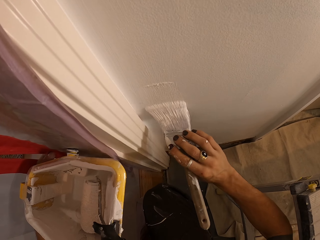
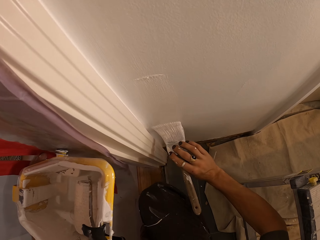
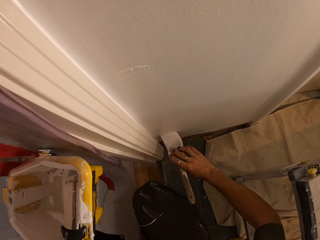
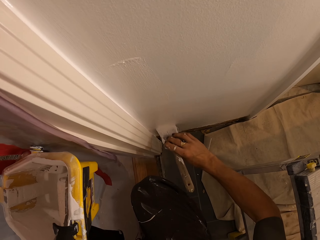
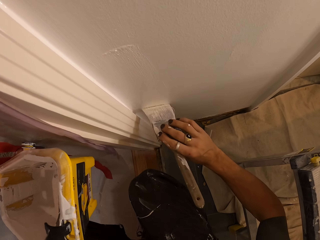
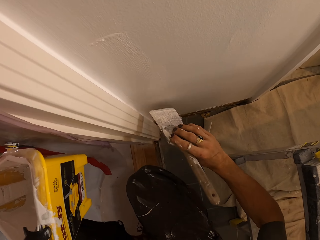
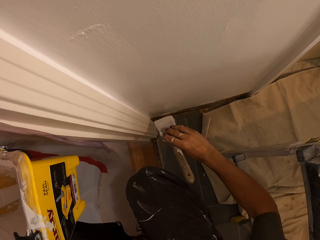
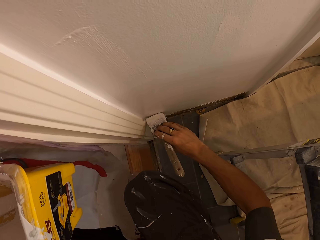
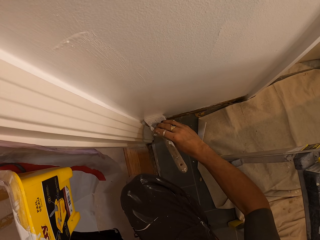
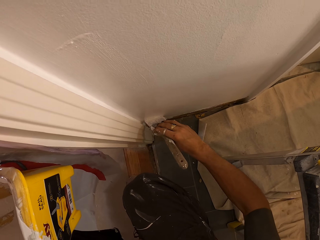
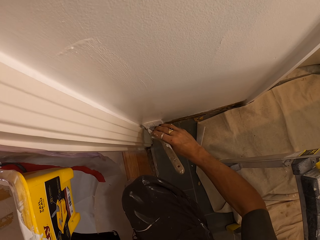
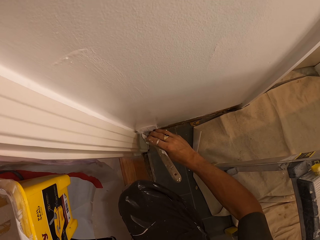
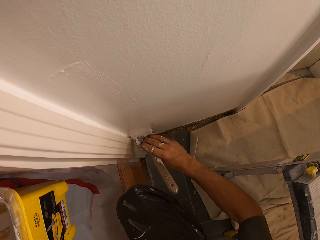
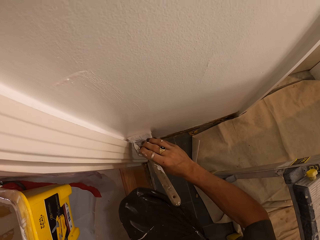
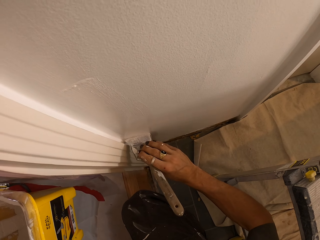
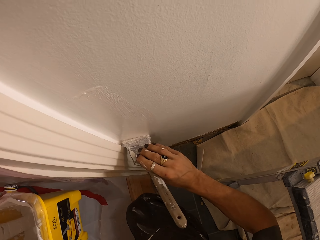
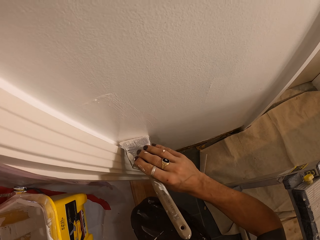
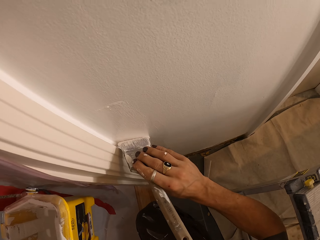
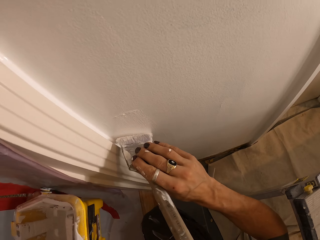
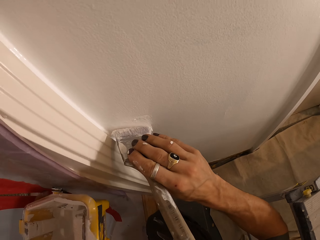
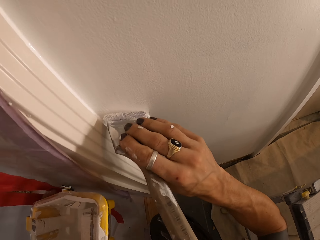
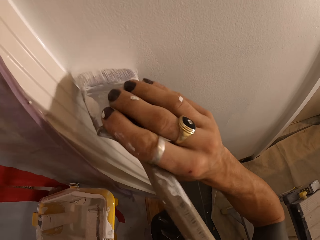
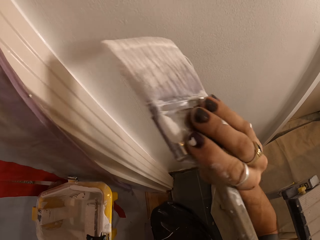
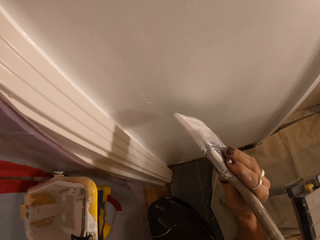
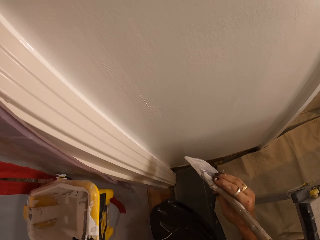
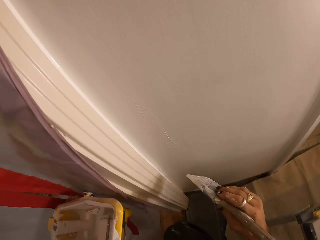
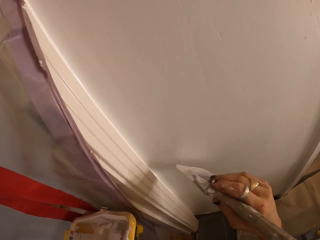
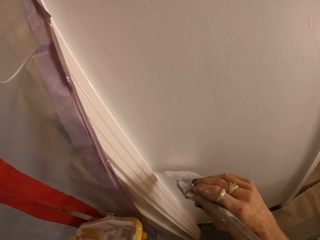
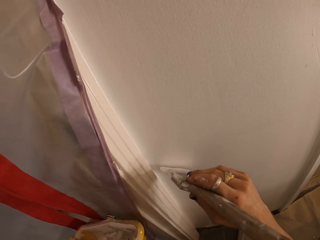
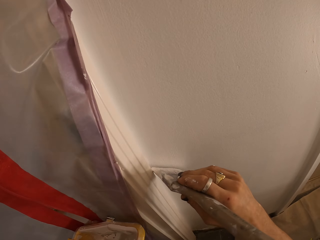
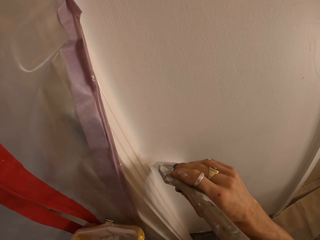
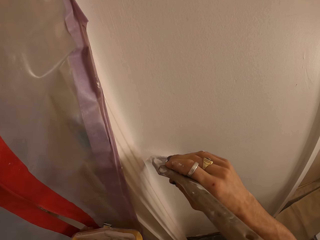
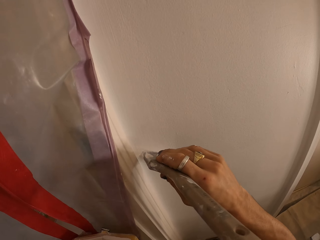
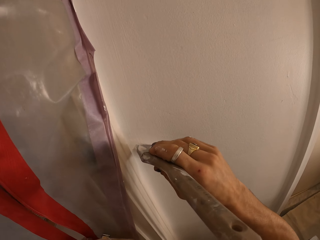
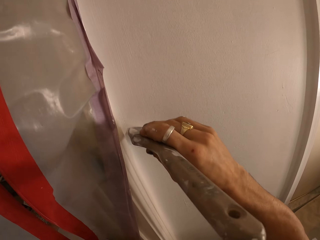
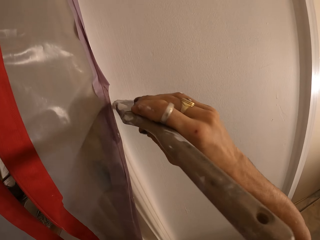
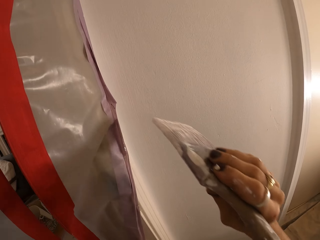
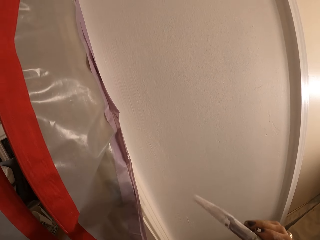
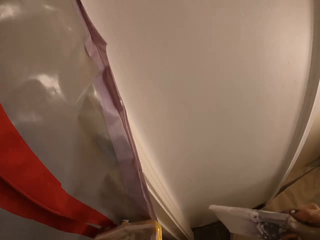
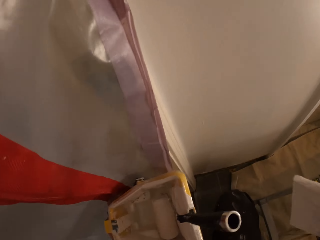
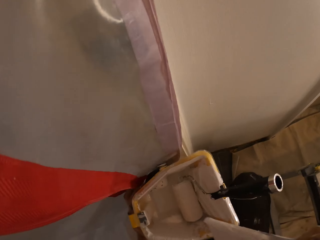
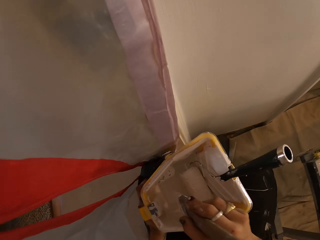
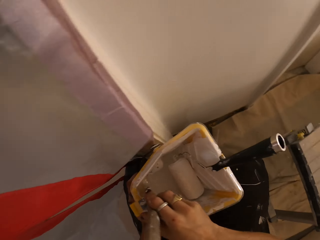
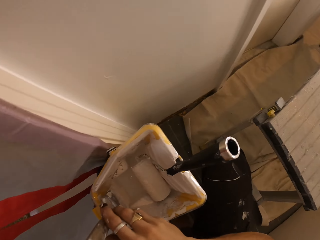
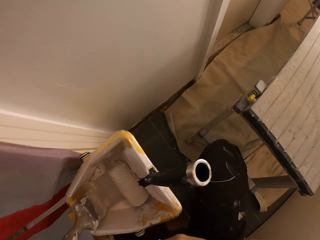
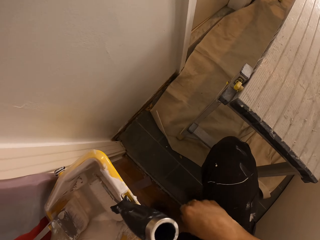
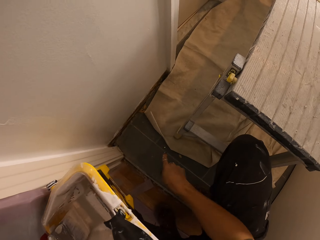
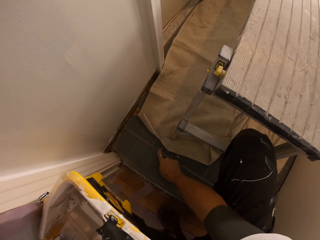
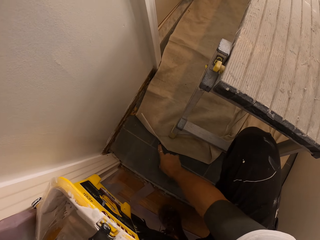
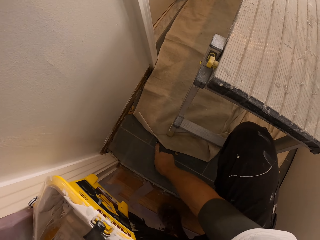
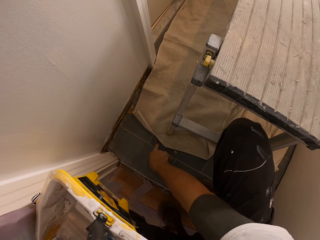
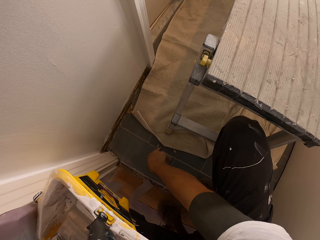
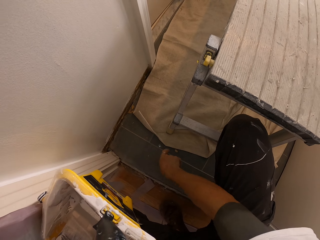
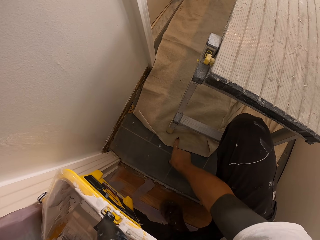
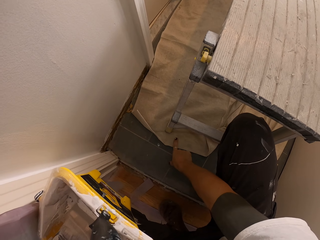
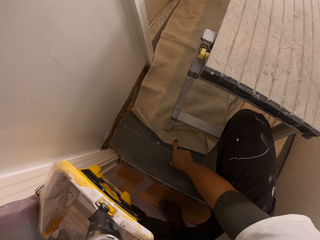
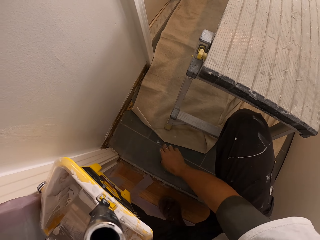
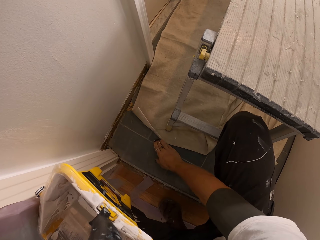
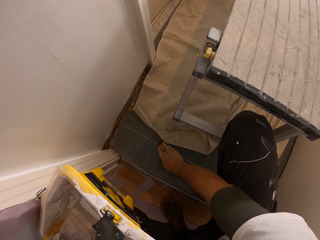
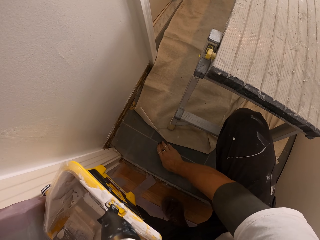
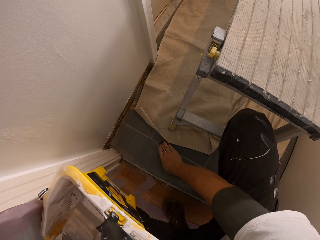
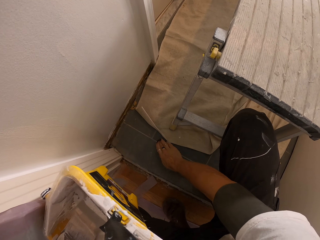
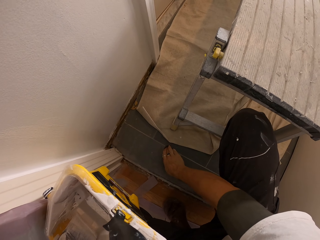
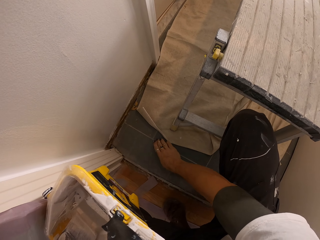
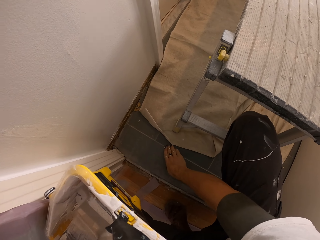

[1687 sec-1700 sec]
The camera wearer drops the paintbrush in the paint in the bucket with his right hand. He cleans the paint on the floor with his right hand. He touches the paint by finger. He cleans his right hand on a carpet on the floor. He cleans the paint on the floor with his right hand.

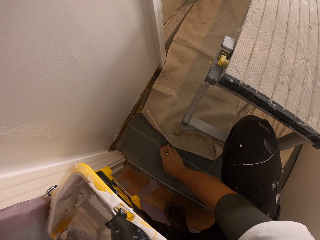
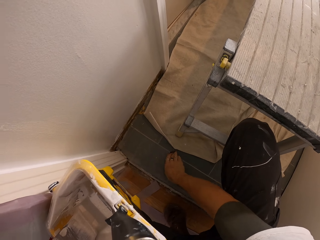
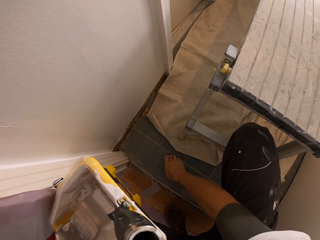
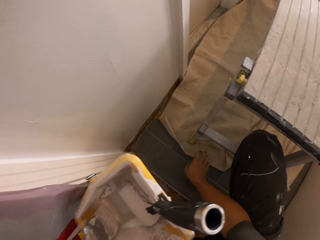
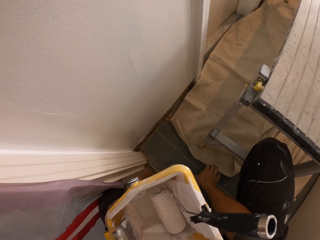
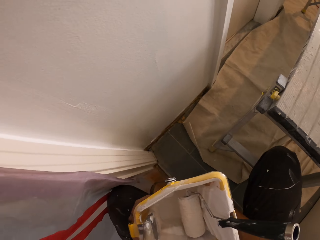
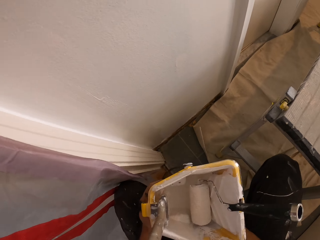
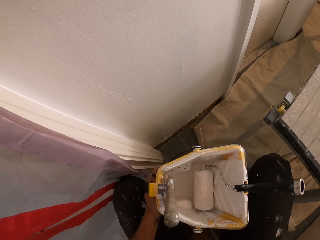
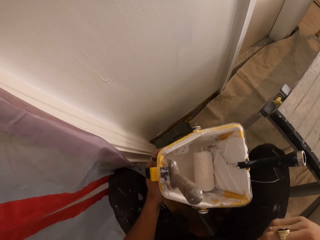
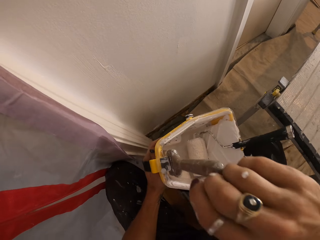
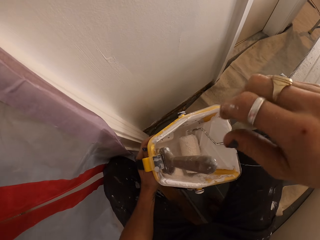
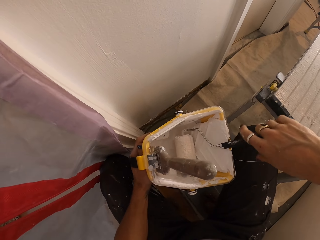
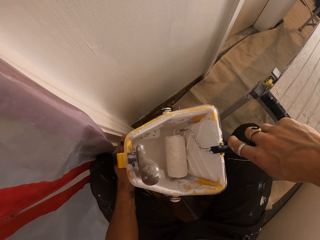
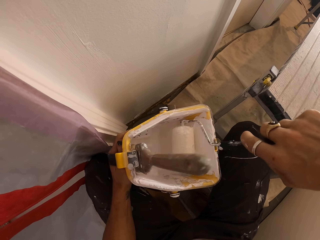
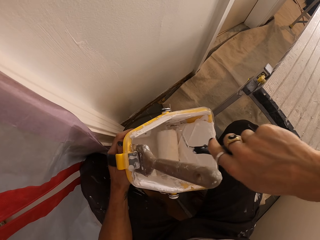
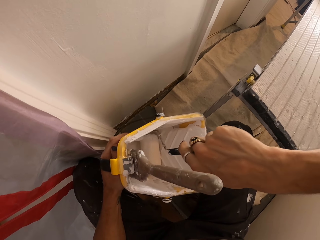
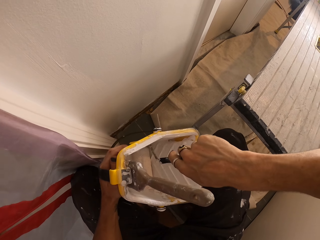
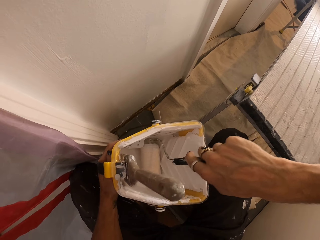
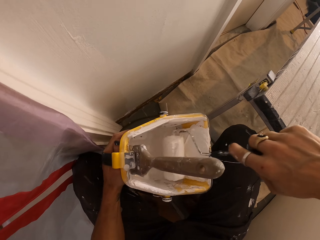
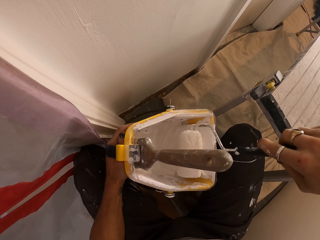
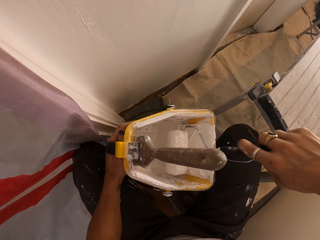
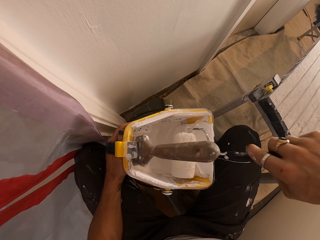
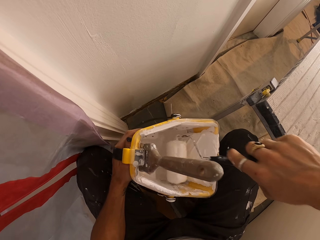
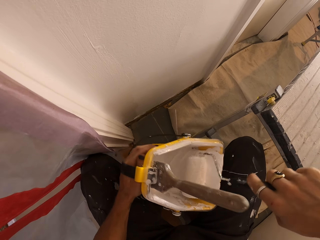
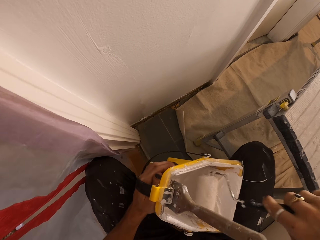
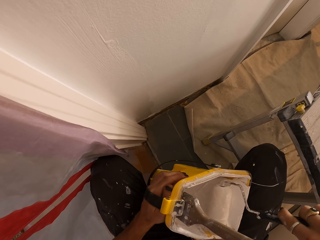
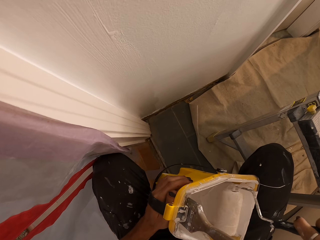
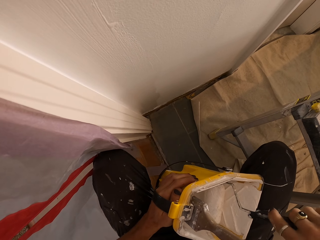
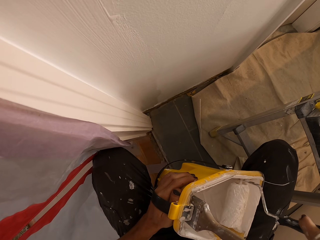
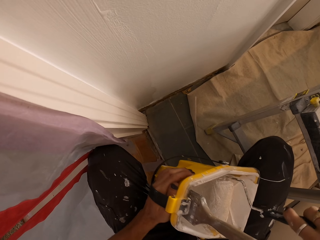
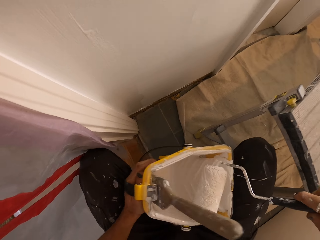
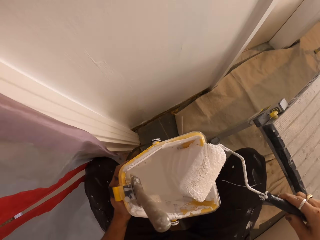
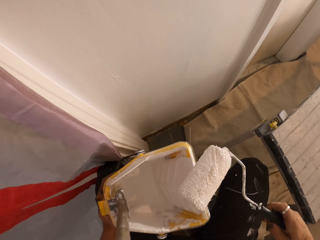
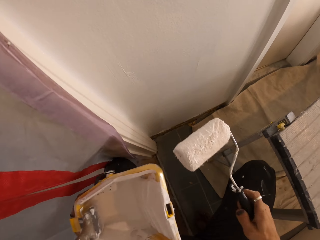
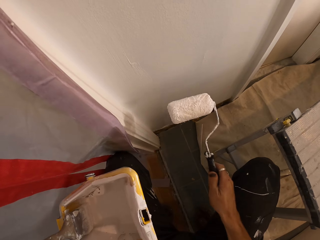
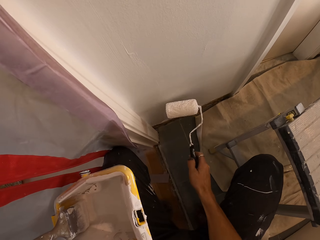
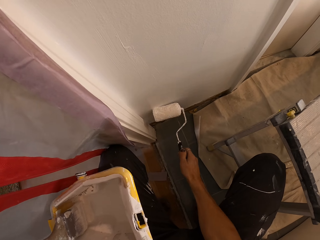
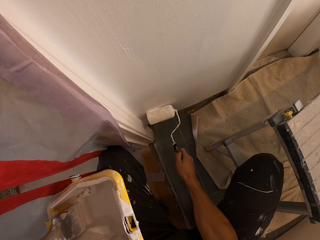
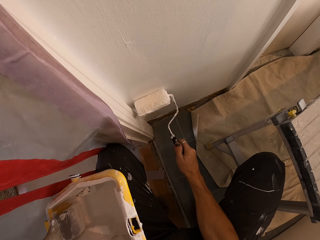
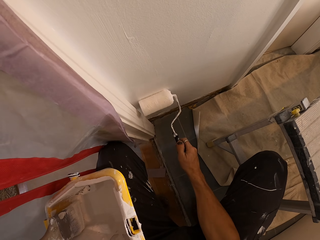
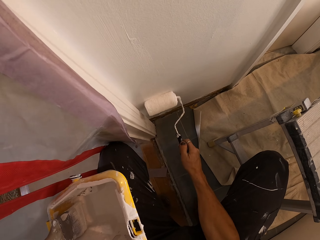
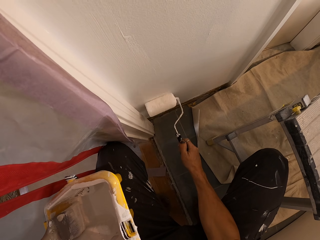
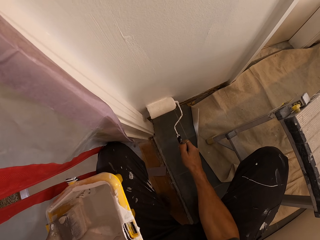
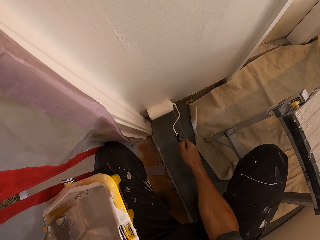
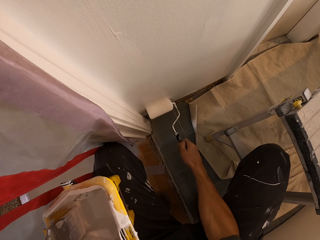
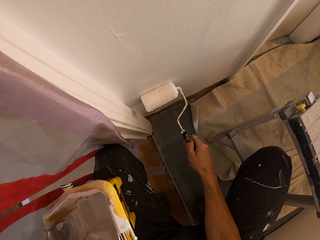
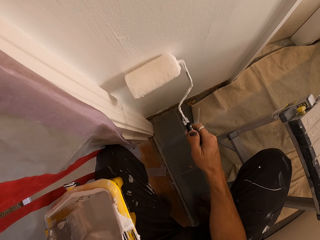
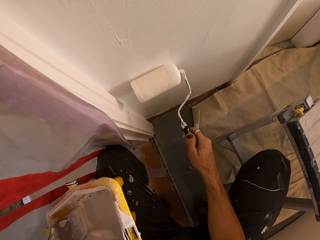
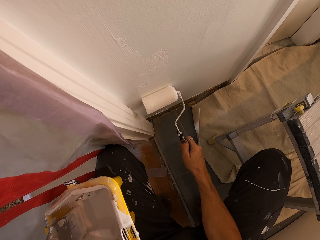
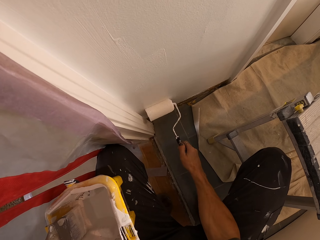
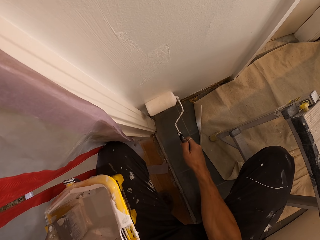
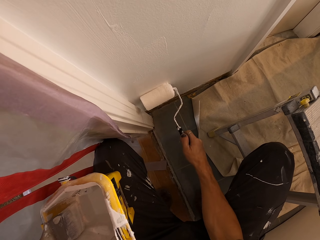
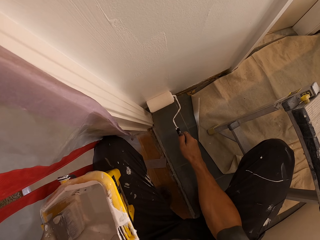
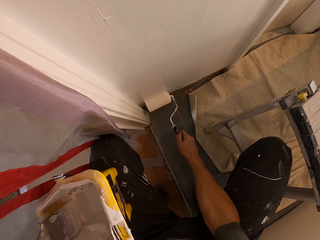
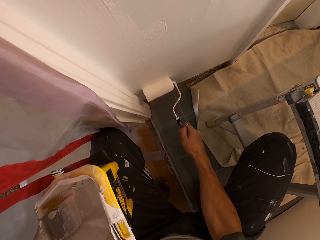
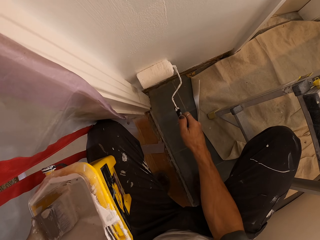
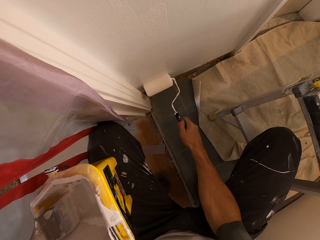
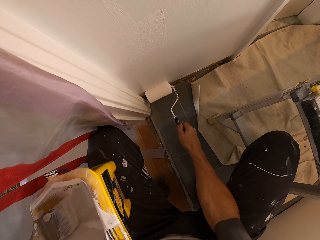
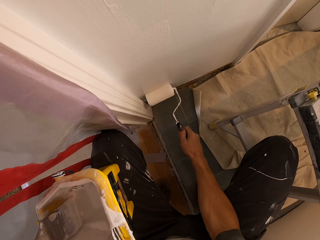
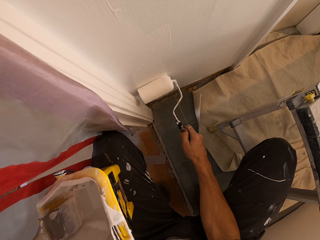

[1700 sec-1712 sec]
The camera wearer cleans his right hand on the carpet on the floor. He rolls a trim roller in the paint bucket with his right hand. He picks up the roll paint brush. He paints the wall with the trim roller in his right hand.
